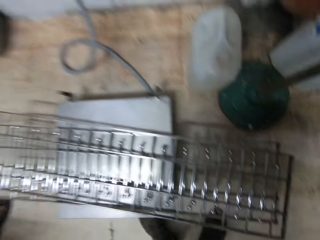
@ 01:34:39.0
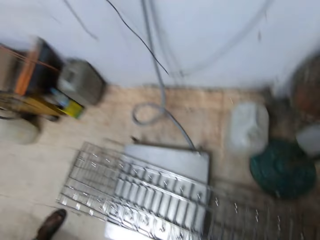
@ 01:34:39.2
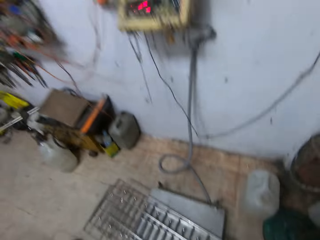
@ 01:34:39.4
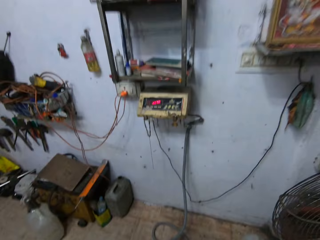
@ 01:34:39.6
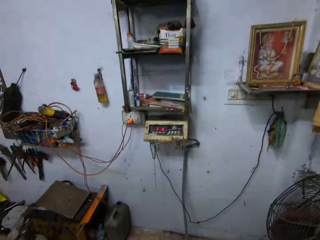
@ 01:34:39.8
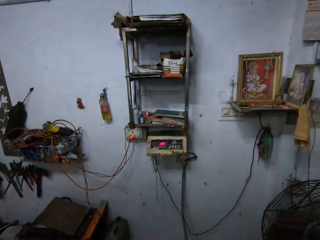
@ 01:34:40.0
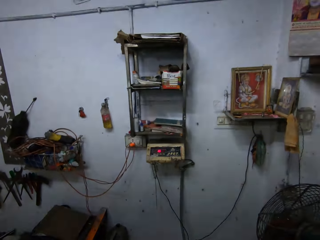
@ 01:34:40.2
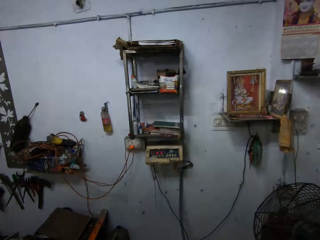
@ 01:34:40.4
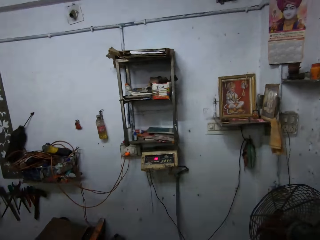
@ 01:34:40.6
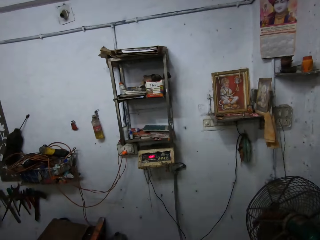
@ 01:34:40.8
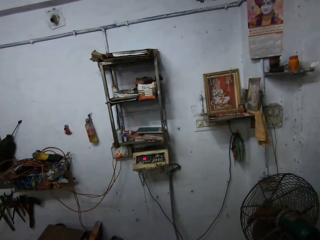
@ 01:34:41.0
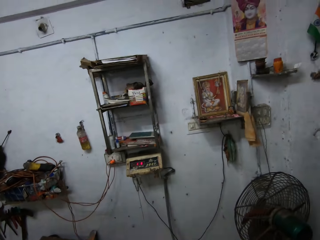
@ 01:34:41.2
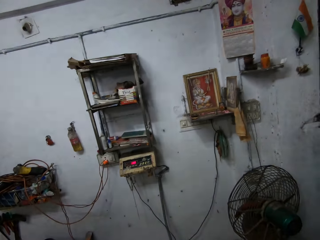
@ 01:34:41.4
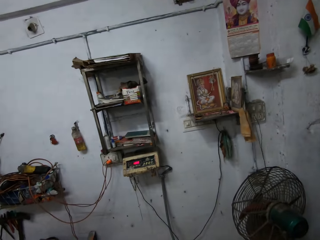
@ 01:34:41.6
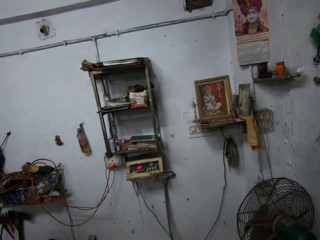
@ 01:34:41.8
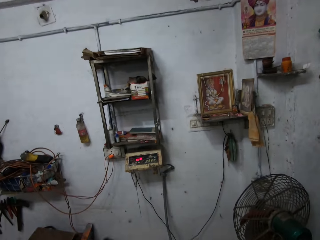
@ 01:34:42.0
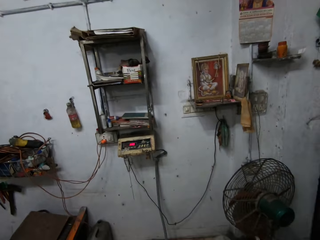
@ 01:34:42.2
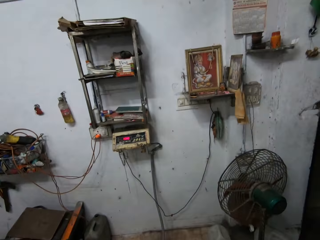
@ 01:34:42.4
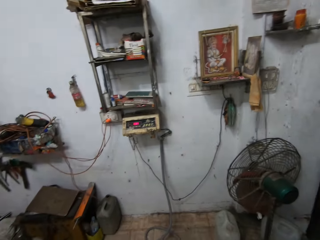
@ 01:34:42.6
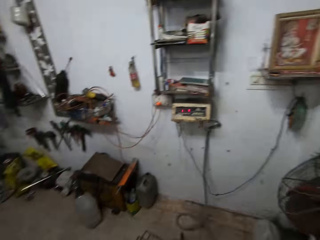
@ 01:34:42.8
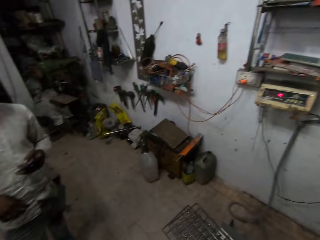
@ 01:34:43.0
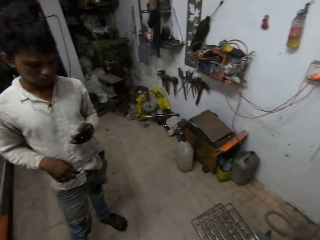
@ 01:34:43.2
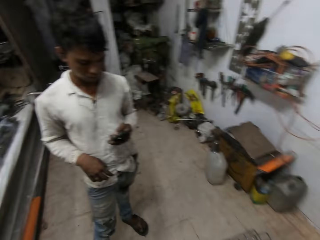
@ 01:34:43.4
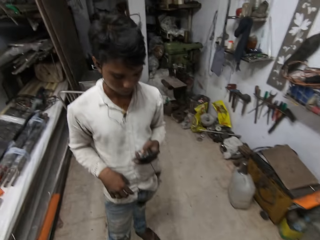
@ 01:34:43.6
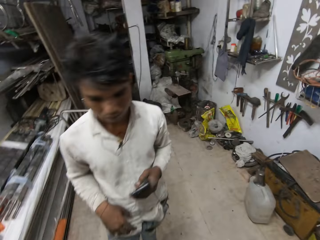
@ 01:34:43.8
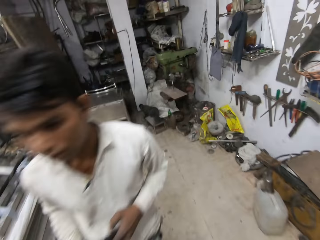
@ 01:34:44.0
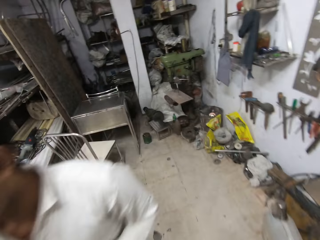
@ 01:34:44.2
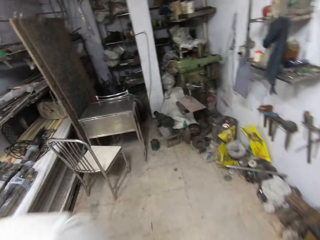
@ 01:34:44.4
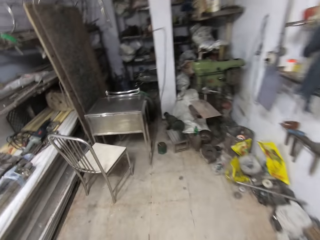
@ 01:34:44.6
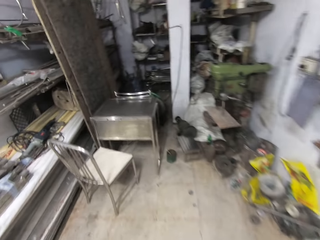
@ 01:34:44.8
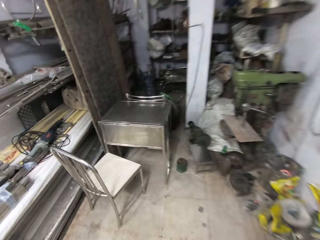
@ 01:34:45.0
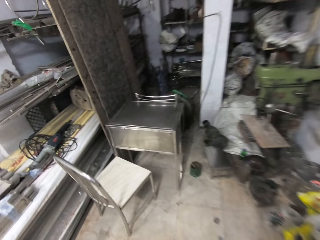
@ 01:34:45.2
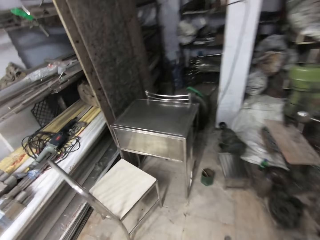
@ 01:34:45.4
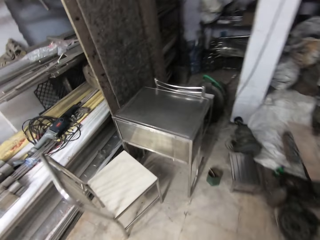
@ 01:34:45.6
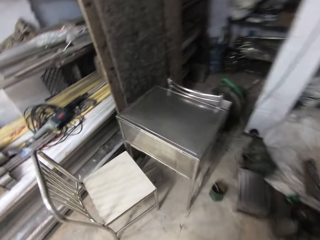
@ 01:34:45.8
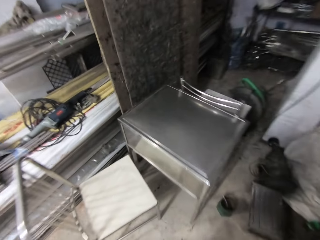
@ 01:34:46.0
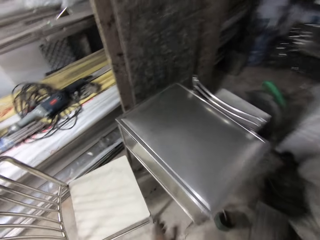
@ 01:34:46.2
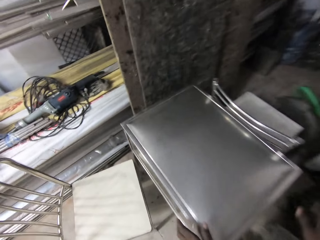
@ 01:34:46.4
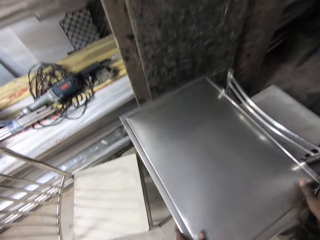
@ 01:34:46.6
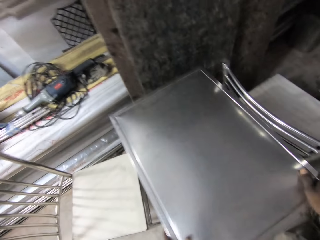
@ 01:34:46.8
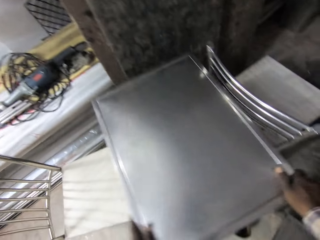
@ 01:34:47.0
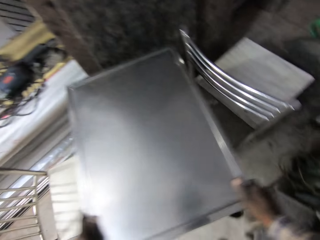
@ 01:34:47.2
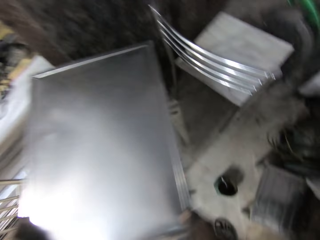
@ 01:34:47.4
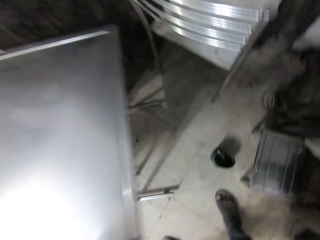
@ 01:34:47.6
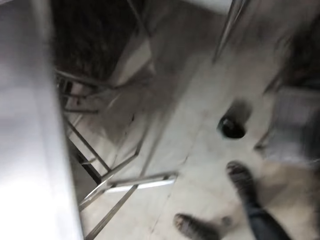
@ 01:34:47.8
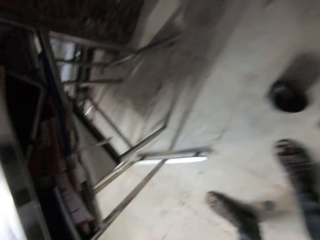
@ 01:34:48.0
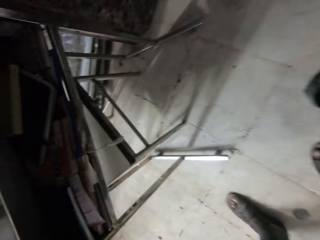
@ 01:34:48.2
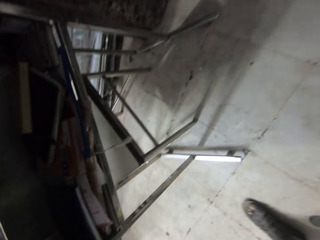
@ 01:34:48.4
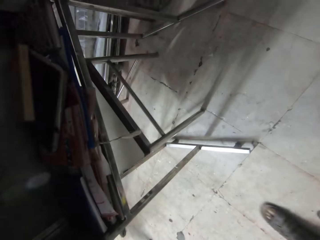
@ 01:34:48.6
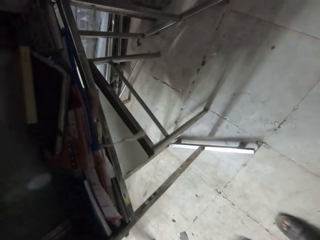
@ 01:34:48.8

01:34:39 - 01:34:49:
A man holds a phone in his left hand. The camera wearer walks around. He moves a desk with both hands.

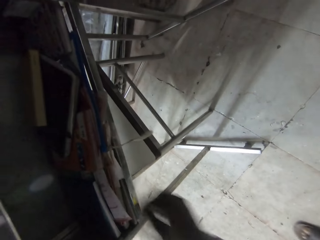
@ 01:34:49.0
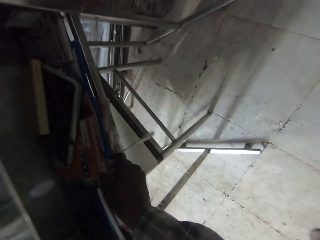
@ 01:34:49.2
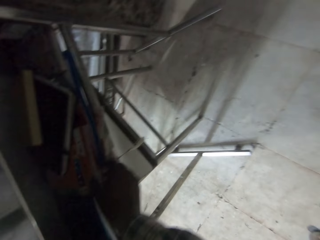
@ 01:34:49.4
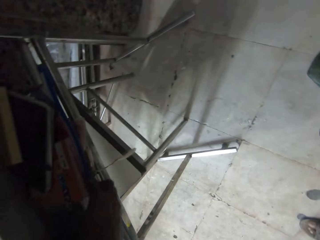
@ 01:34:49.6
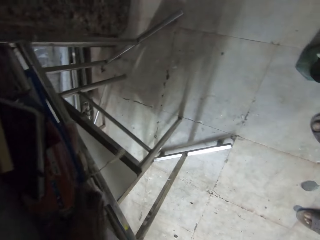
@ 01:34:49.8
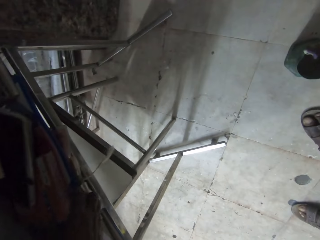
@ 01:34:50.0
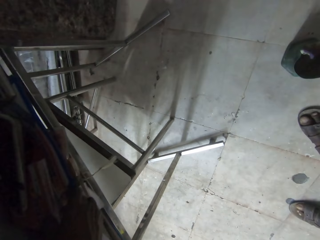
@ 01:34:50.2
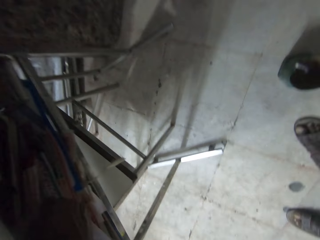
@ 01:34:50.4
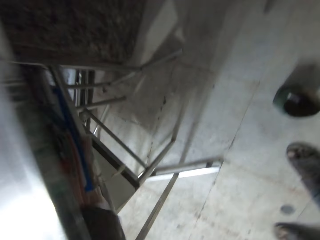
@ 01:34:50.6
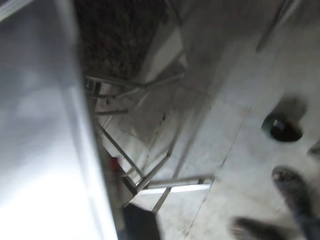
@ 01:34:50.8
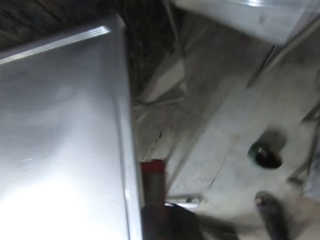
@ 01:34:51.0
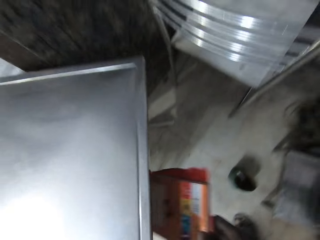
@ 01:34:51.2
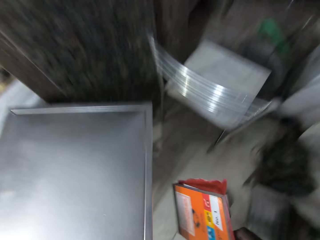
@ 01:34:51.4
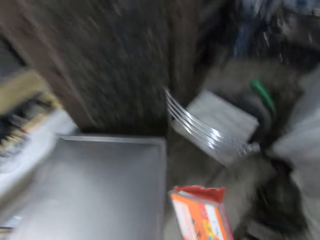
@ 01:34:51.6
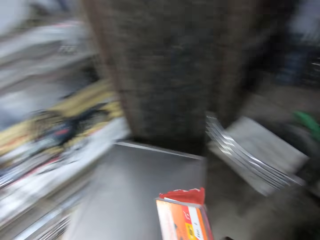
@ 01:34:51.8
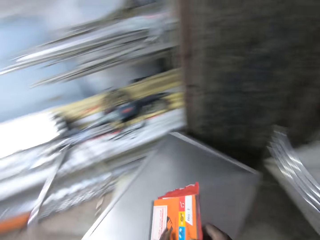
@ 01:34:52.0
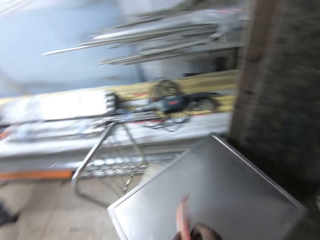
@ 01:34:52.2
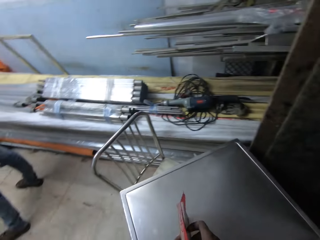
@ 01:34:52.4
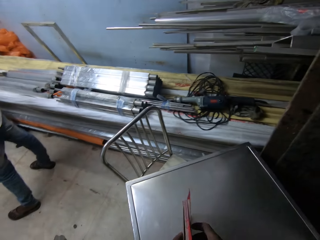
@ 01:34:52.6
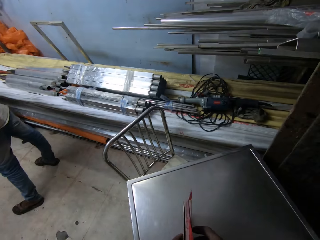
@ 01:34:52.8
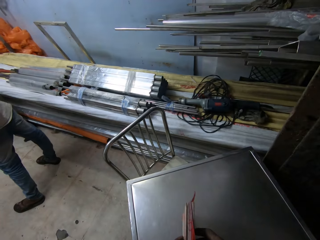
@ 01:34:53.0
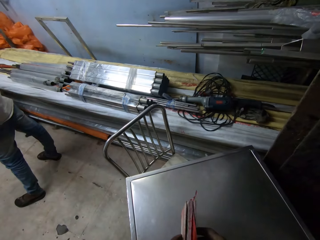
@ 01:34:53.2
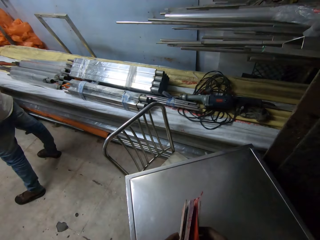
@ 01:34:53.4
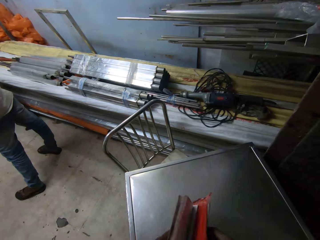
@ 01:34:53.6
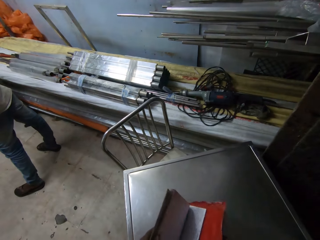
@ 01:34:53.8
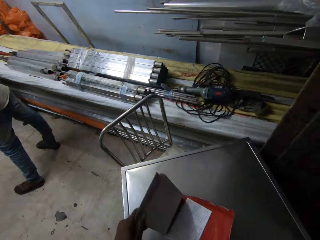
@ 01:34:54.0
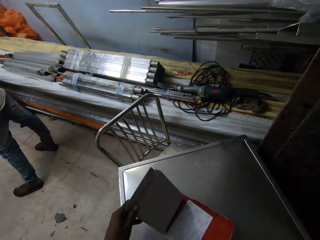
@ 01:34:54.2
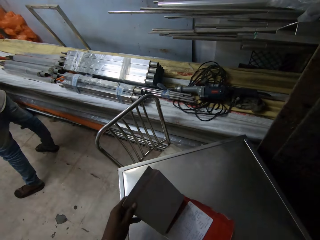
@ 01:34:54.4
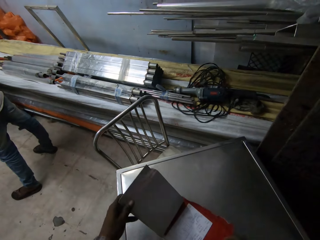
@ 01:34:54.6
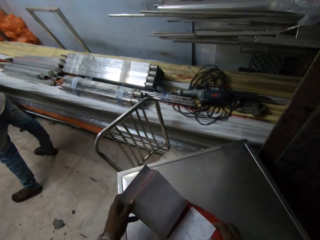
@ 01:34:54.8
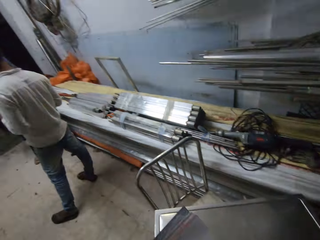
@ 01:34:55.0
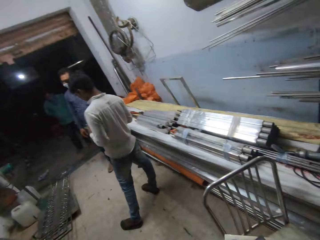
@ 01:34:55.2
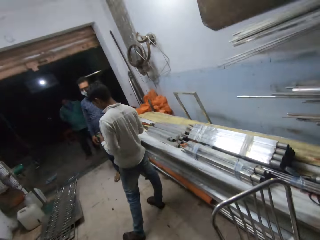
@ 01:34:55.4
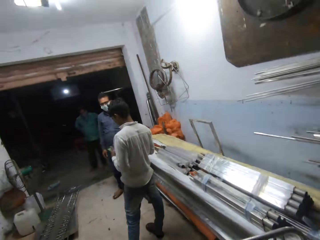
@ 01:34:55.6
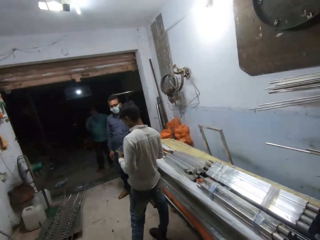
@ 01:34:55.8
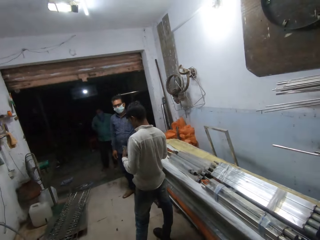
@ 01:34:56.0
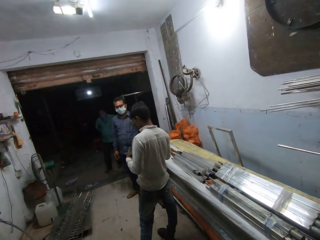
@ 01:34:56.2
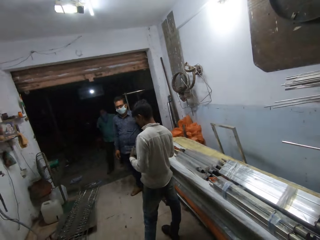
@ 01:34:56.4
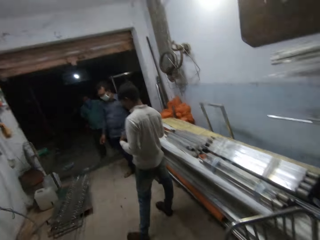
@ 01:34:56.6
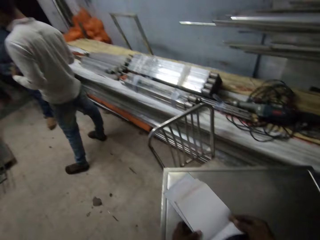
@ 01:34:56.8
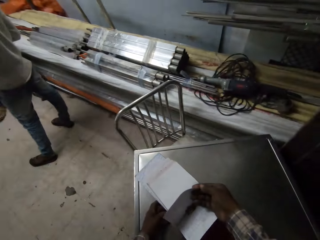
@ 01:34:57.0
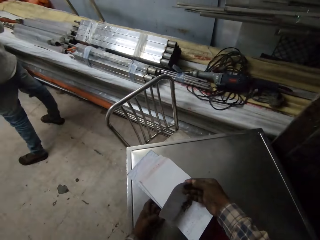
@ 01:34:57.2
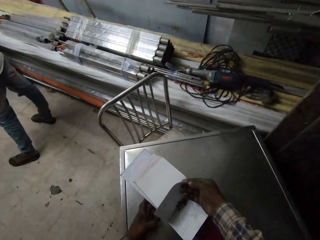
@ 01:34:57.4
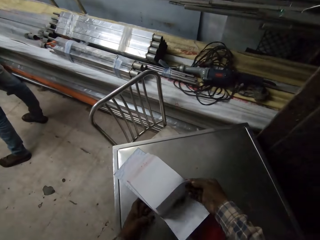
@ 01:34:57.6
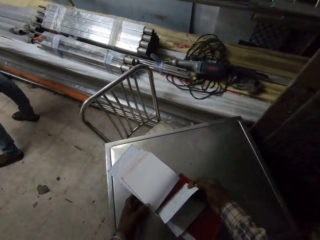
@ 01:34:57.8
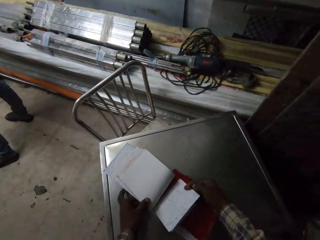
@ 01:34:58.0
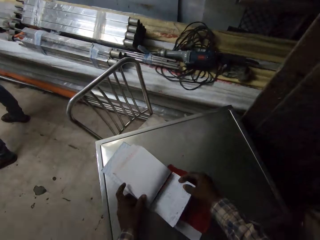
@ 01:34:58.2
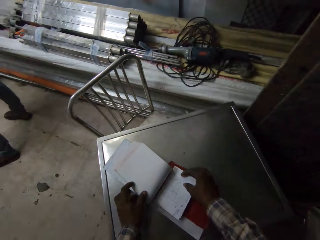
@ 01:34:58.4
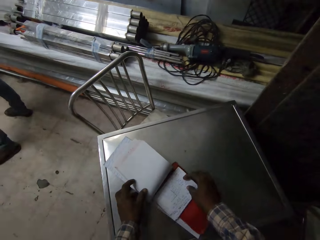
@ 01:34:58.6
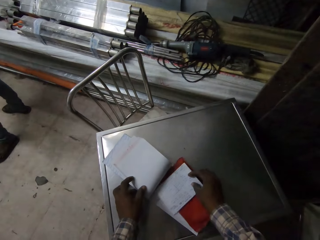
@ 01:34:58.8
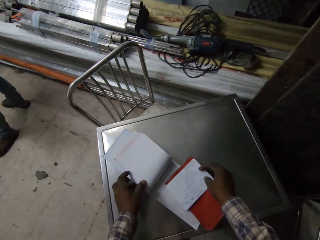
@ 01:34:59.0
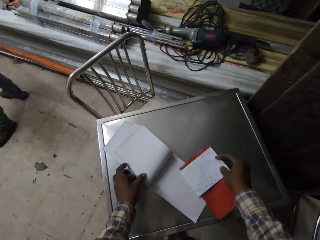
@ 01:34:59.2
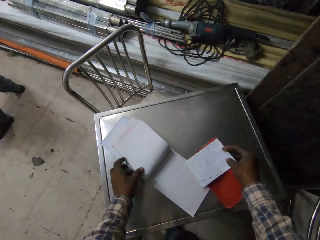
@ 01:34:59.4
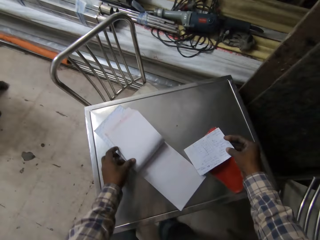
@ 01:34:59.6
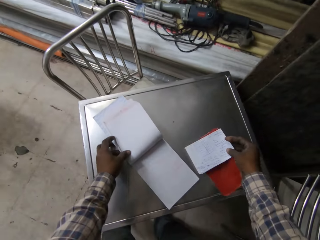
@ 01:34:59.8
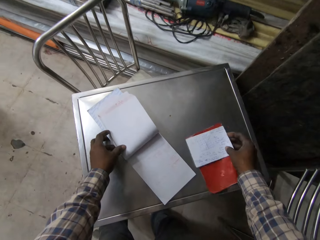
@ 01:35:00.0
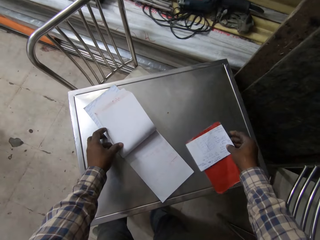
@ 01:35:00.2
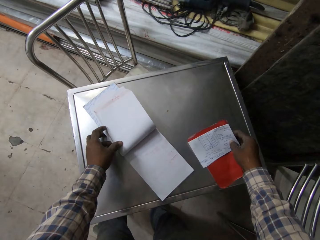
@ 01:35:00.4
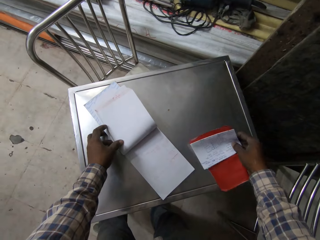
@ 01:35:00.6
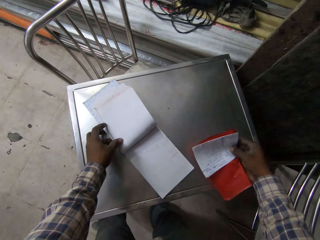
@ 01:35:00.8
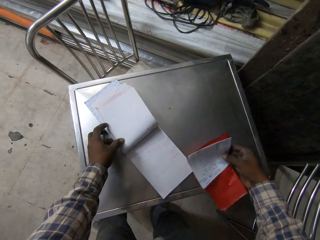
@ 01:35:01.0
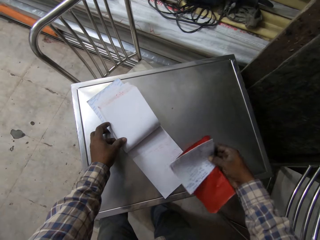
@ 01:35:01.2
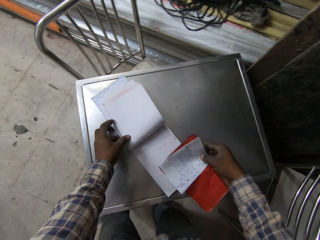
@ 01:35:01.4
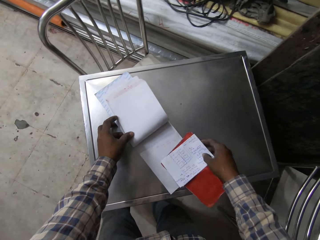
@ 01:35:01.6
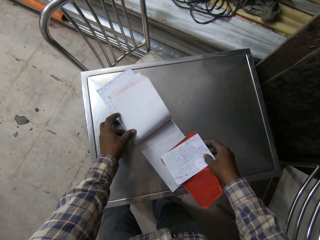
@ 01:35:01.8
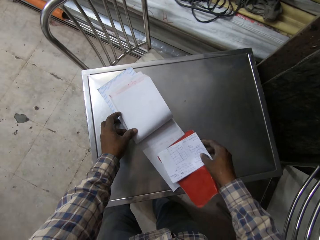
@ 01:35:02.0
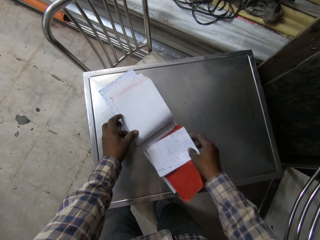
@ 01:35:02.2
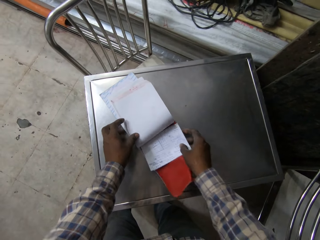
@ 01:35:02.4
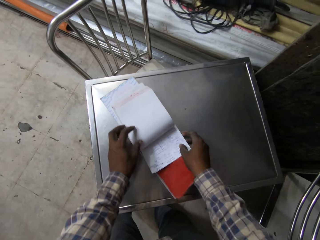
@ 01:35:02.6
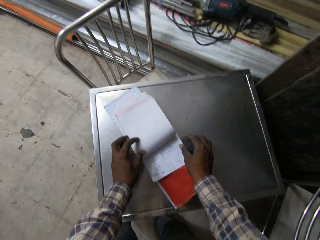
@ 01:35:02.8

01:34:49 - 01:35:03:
The camera wearer picks a receipt book from the desk with his right hand. He drops the receipt book on the desk with both hands. He opens the receipt book with both hands. He looks around. He flips a paper with his right hand. He holds the receipt book. He picks a paper from the receipt book with his right hand. He drops the papers on the desk with his right hand. He picks the papers from the desk with his right hand. He drops the papers on the receipt book with his right hand.
